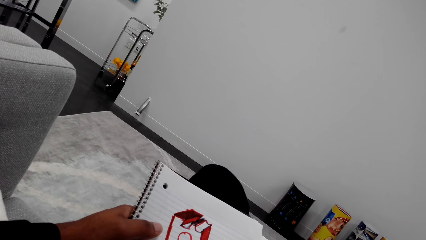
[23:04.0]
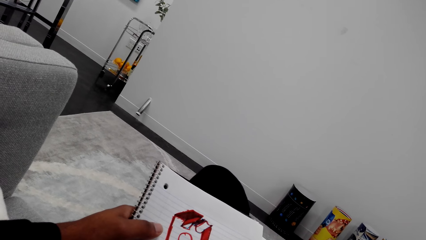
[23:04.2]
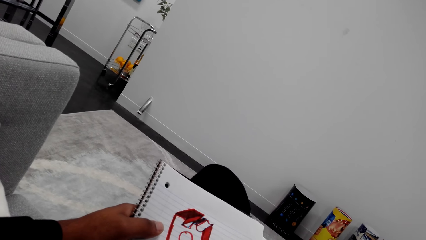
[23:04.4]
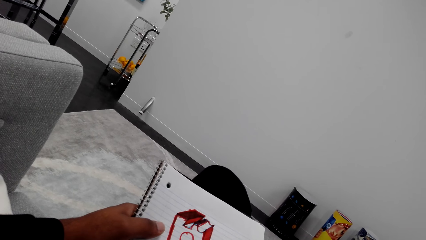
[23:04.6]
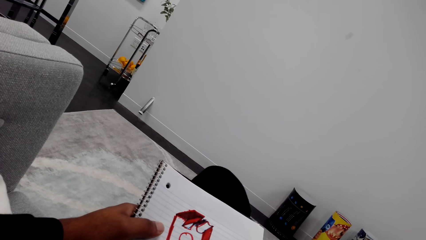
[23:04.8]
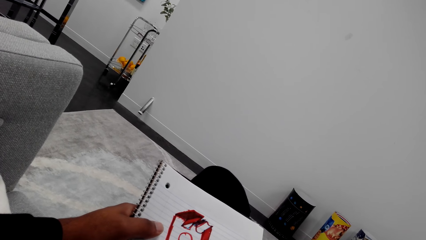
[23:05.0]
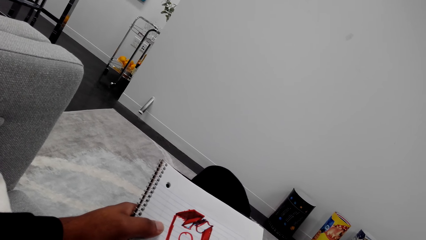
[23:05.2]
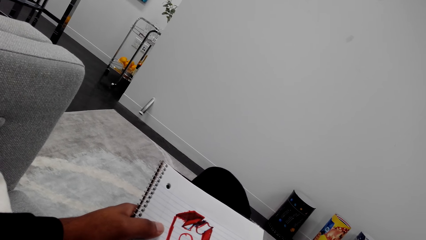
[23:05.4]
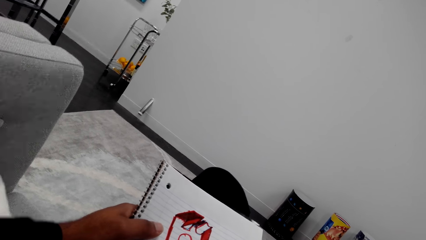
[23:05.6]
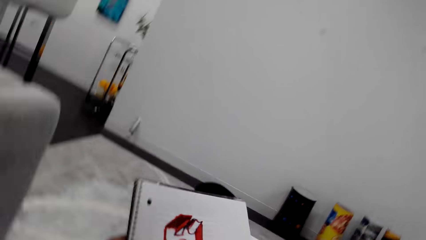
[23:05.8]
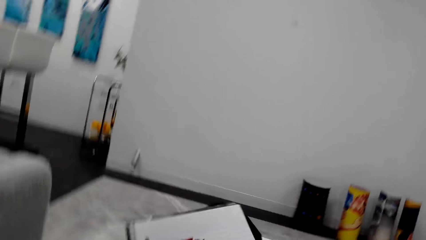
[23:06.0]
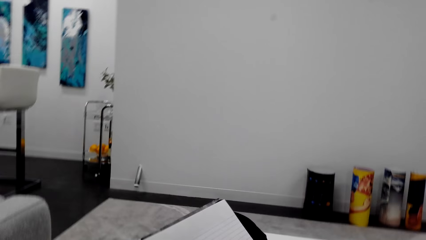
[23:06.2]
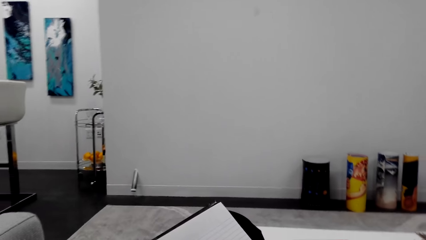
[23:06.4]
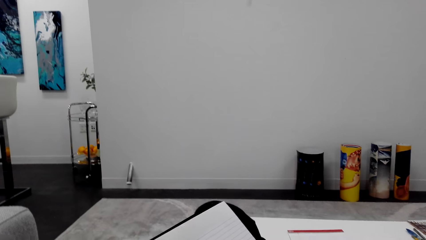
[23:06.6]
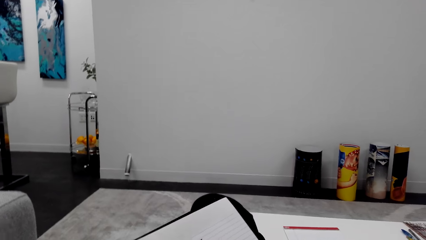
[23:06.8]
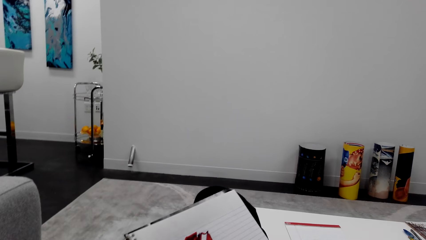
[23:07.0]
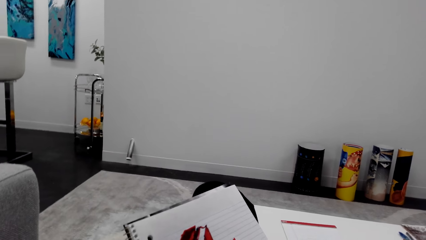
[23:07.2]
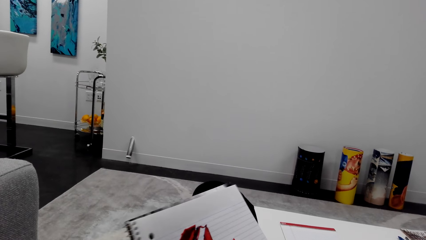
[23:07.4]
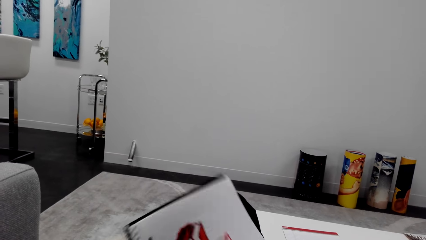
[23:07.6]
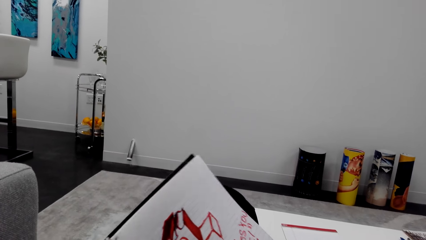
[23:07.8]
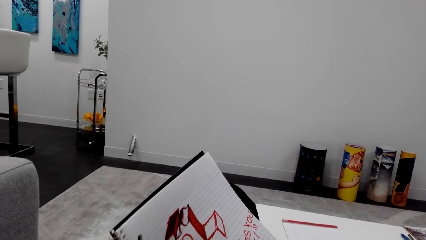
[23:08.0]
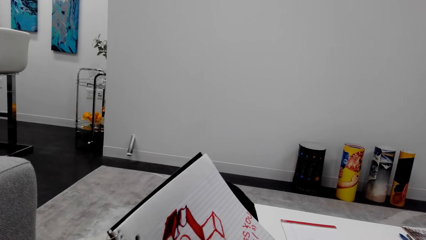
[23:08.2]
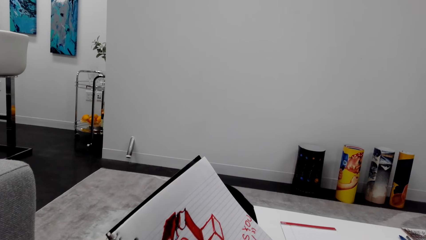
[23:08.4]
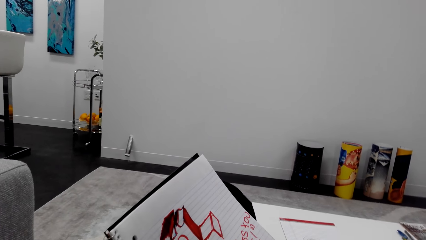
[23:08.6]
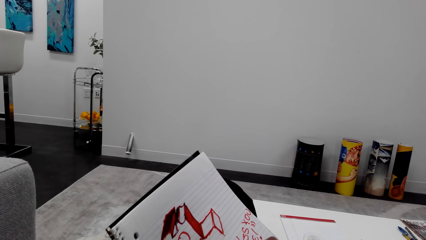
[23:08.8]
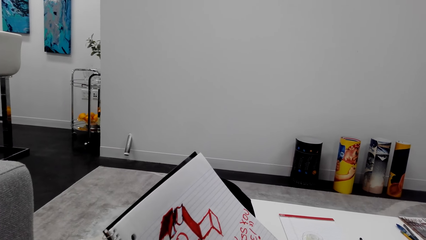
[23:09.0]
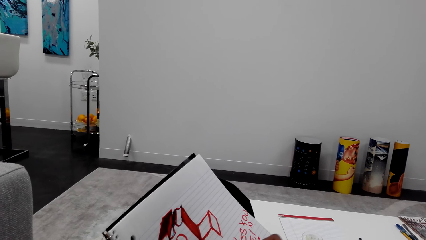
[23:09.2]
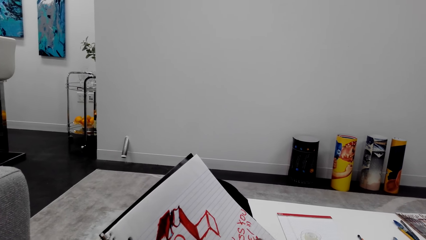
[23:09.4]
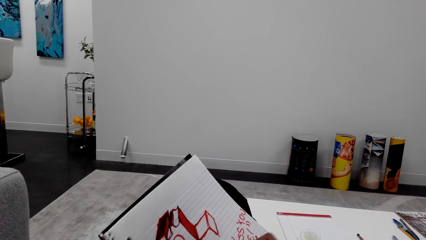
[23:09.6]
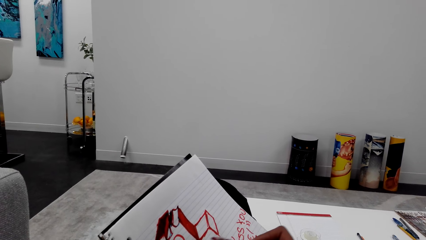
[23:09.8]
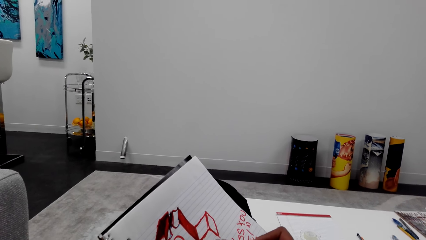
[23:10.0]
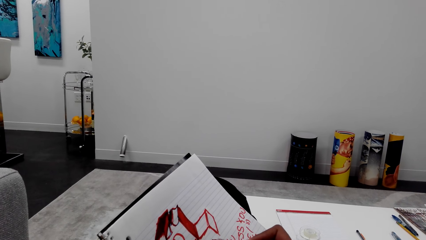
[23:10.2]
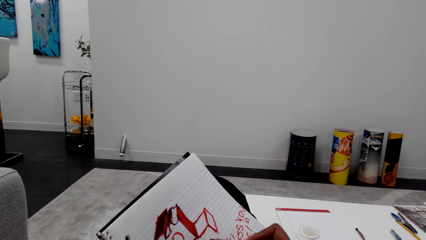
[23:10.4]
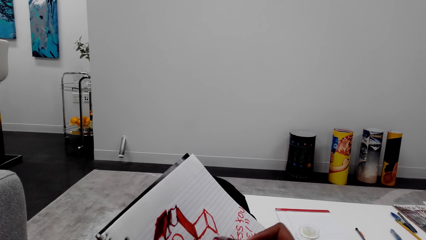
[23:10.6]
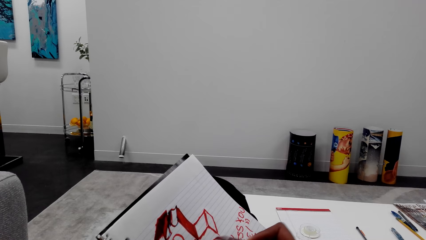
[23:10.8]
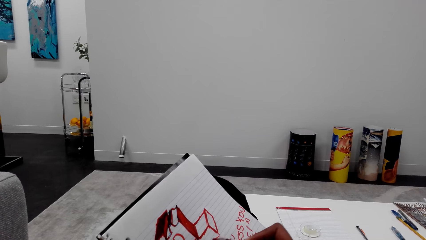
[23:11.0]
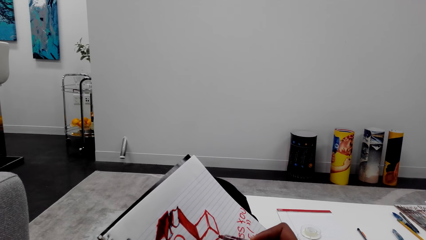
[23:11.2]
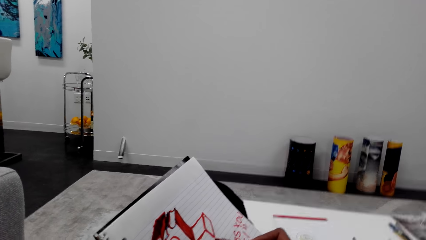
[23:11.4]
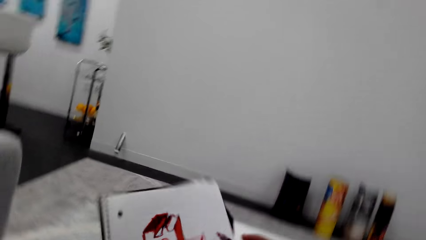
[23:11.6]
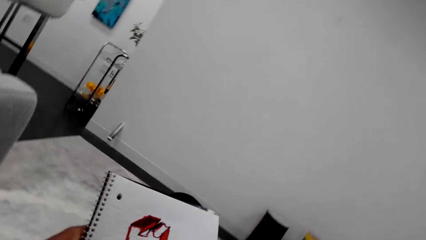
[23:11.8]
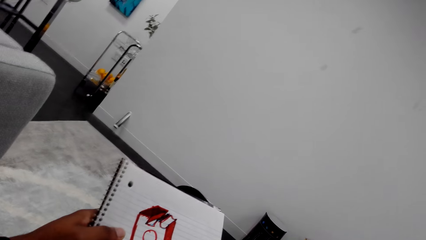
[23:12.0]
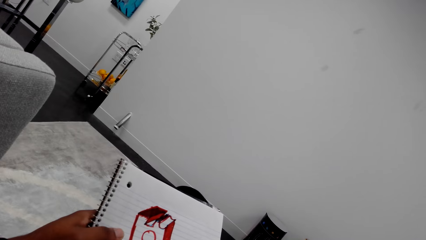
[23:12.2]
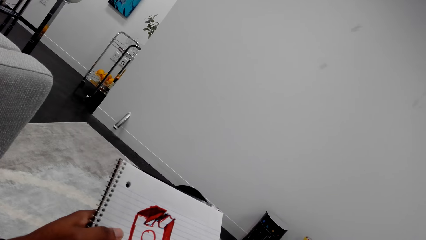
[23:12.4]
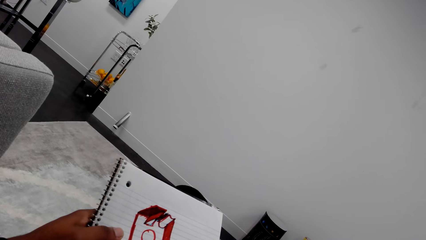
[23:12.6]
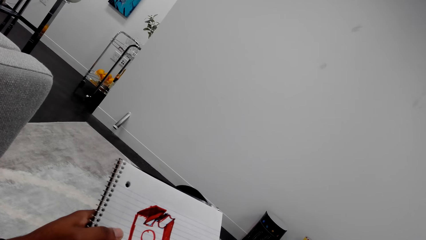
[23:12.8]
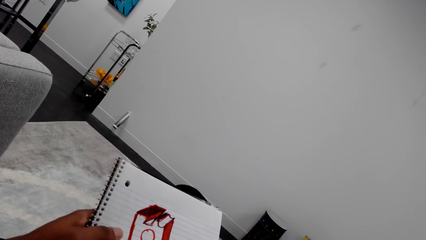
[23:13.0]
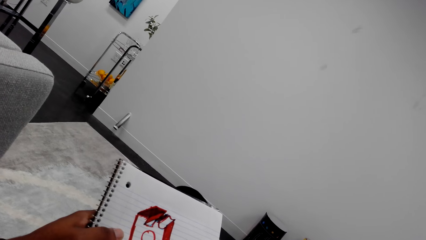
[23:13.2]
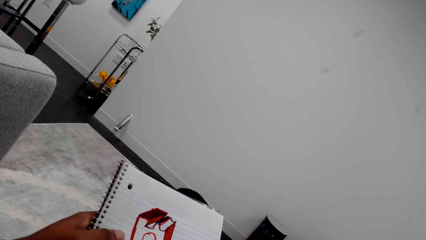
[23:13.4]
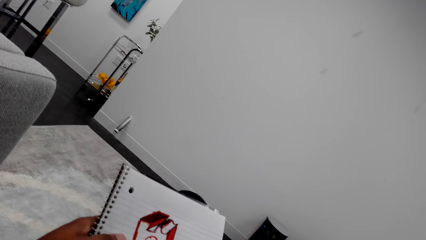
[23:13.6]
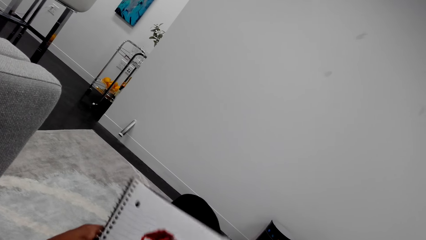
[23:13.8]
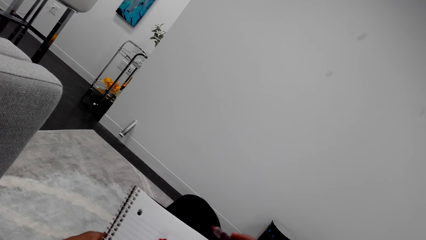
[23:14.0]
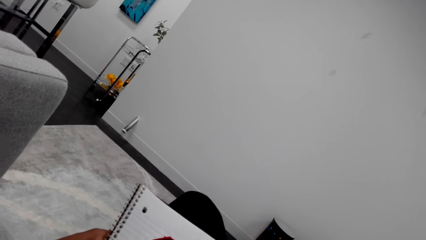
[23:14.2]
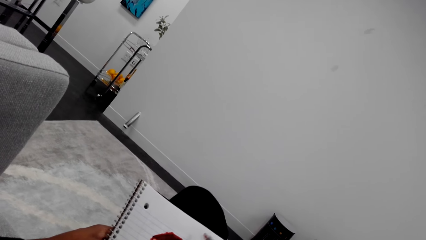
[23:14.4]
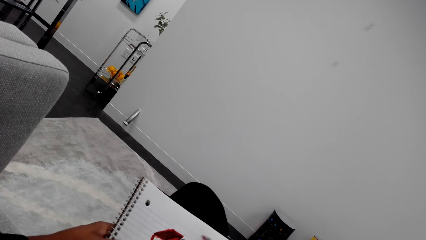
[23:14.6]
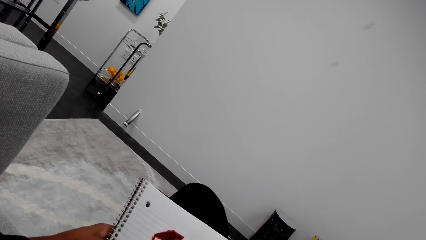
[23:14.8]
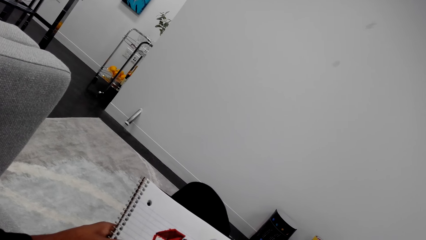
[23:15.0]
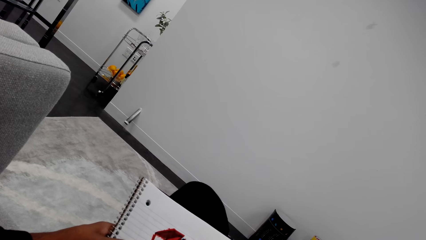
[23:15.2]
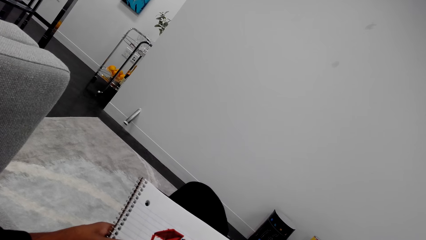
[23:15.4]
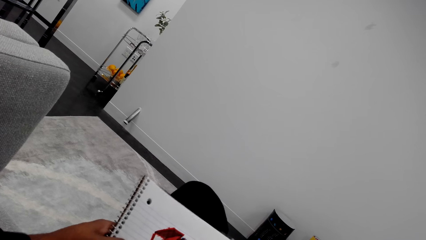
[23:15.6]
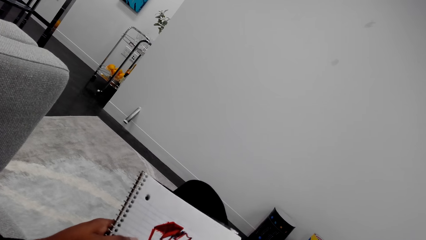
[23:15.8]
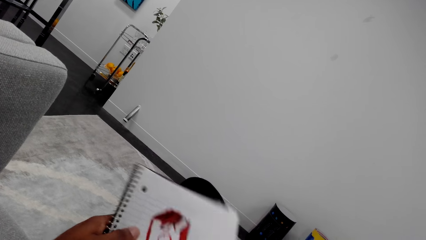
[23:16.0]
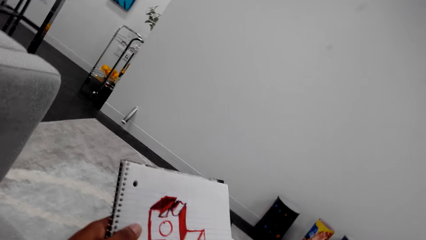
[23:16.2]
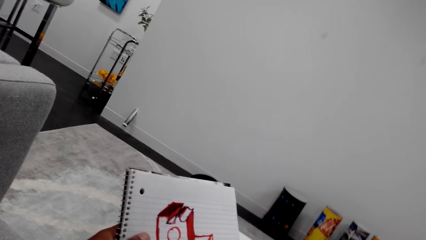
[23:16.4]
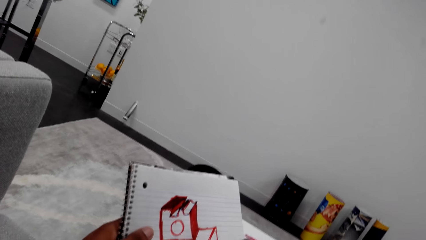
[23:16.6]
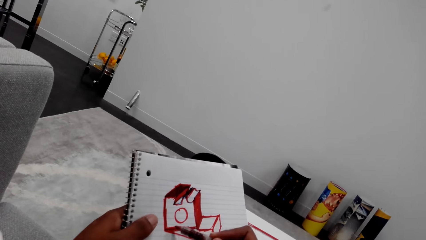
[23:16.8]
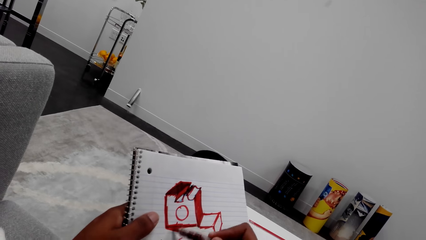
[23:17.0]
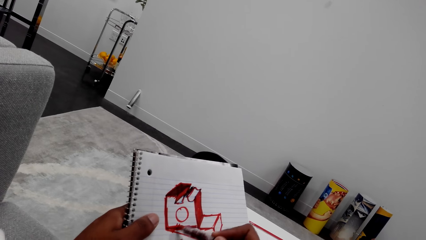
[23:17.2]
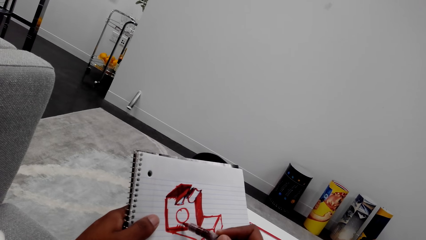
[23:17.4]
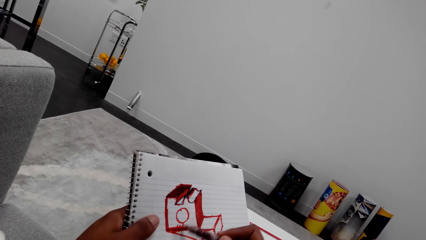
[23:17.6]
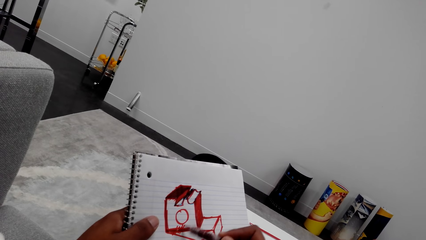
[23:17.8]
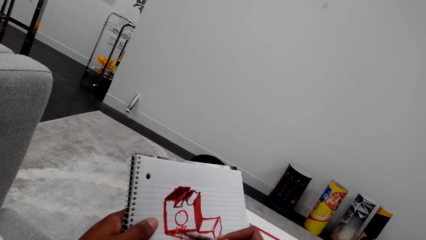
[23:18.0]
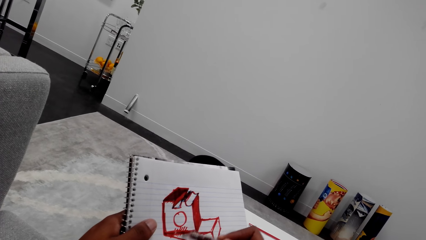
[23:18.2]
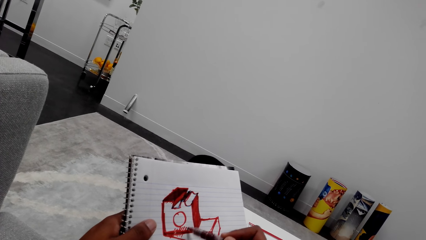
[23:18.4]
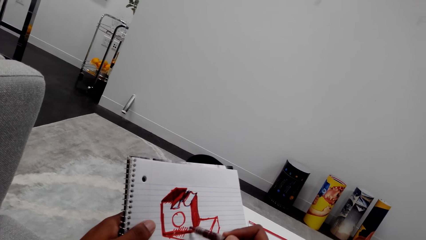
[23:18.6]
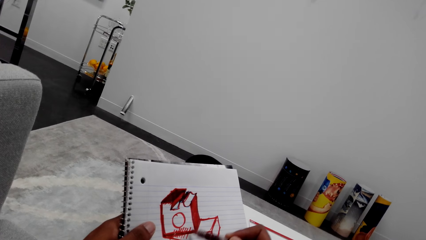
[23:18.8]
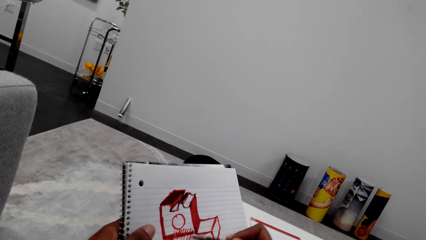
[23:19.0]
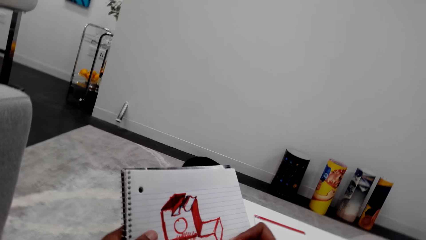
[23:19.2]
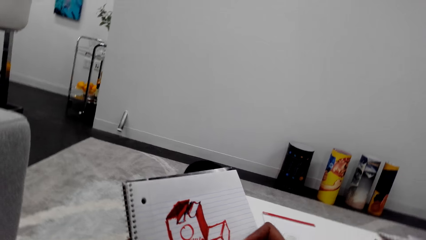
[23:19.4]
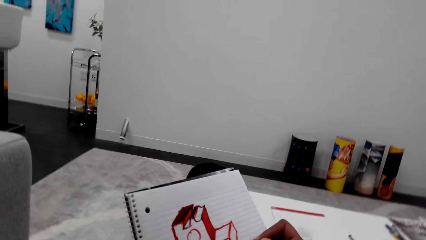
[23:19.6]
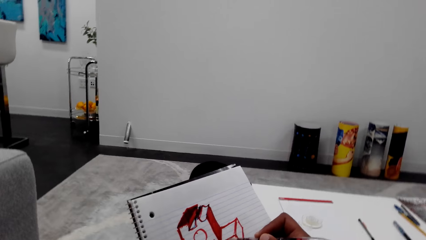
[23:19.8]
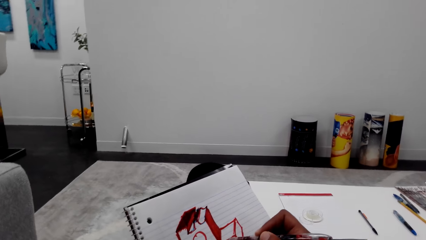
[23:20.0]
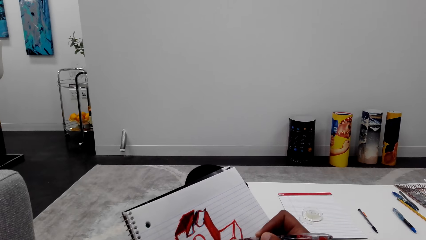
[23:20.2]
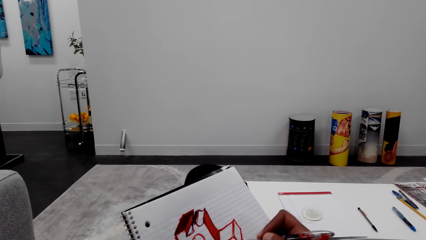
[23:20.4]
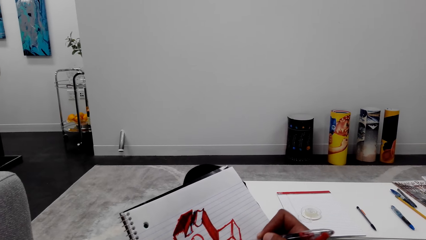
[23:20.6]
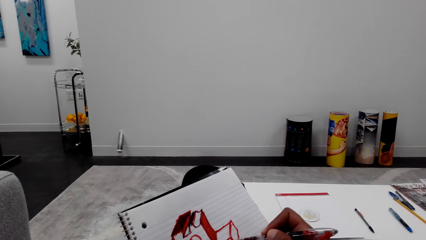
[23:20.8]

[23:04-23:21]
The camera wearer moves the book. They look at the book. They draw on the book. They look at the book. They move the book. They draw on the book with a marker pen. They move the book. They draw on the book with the marker pen.
